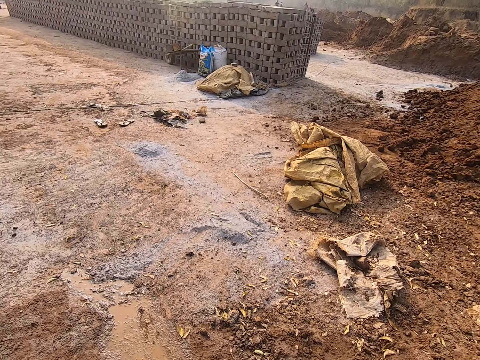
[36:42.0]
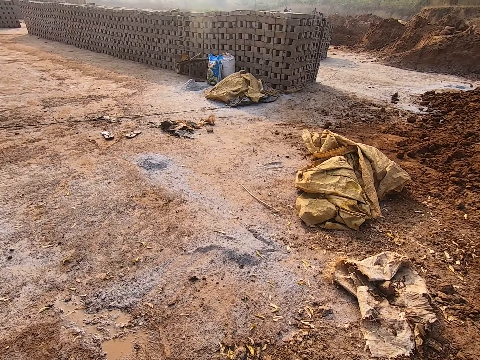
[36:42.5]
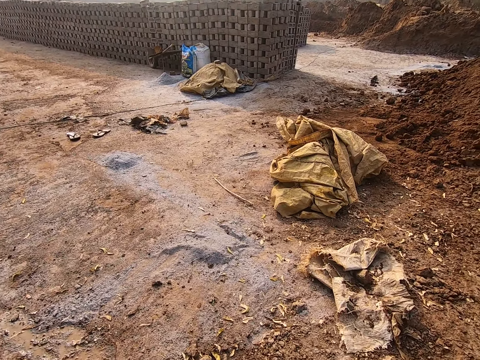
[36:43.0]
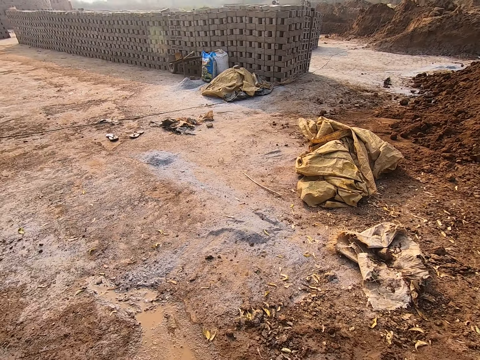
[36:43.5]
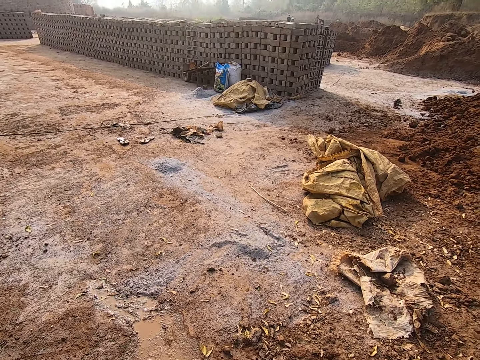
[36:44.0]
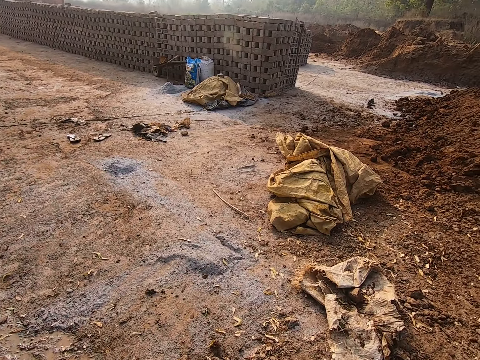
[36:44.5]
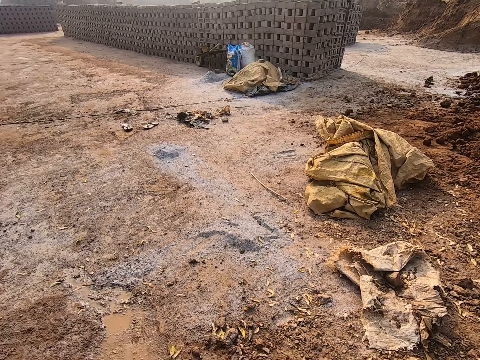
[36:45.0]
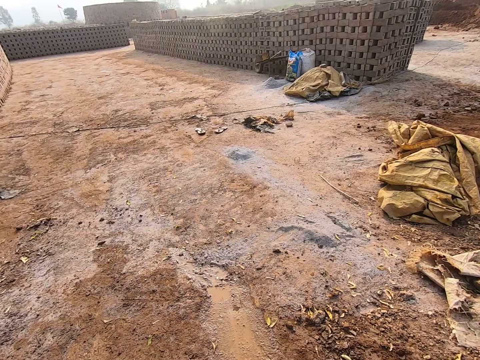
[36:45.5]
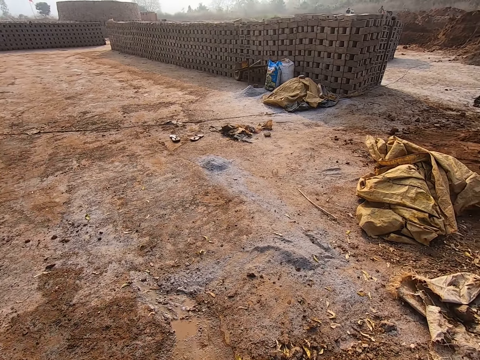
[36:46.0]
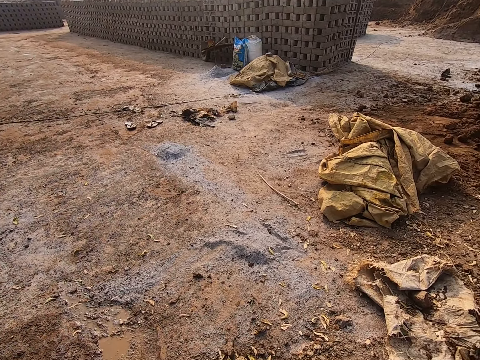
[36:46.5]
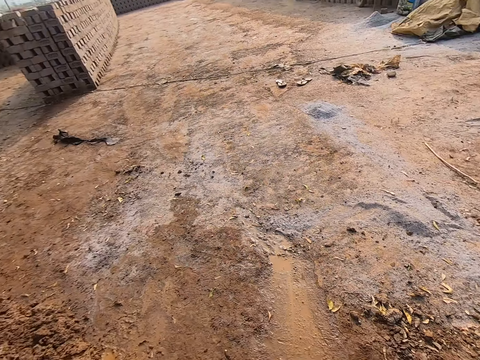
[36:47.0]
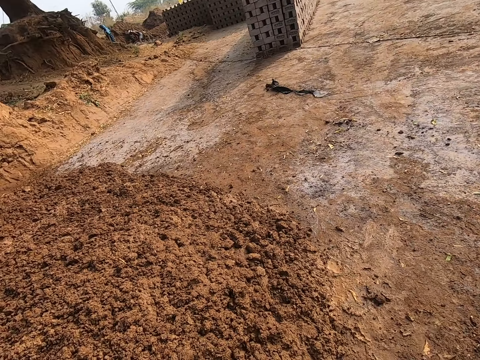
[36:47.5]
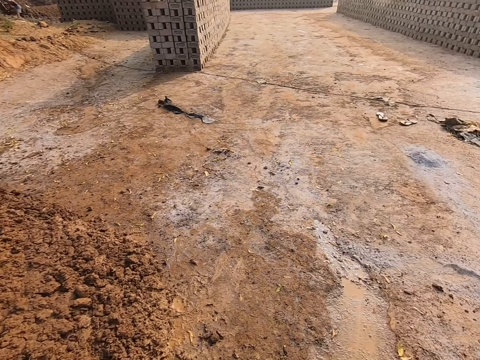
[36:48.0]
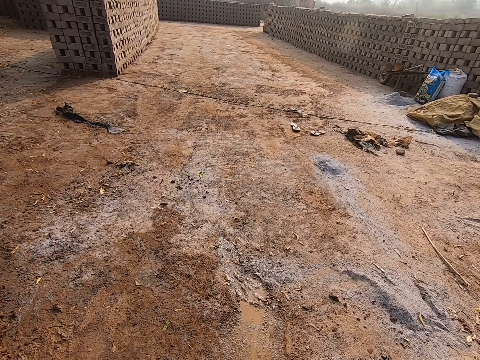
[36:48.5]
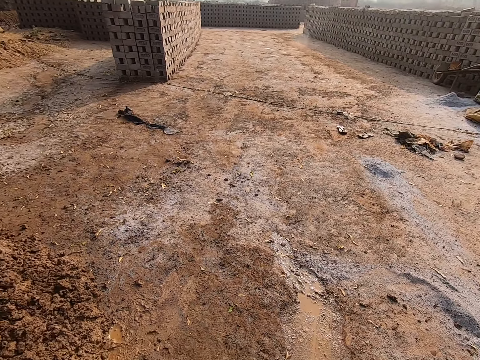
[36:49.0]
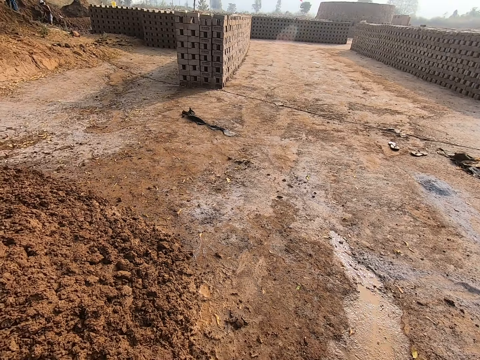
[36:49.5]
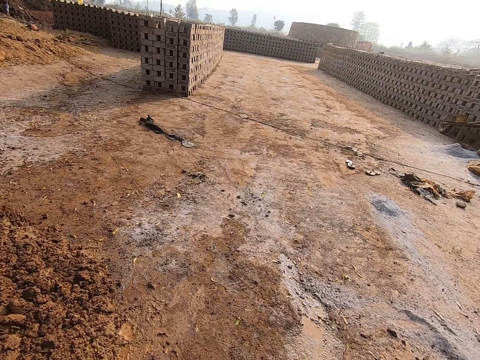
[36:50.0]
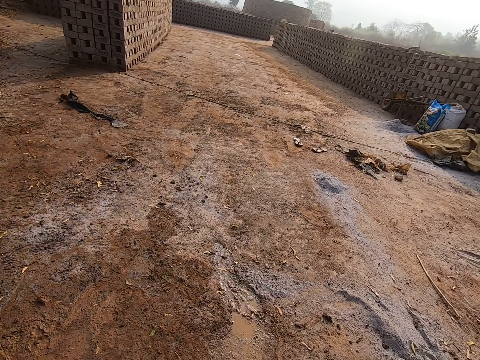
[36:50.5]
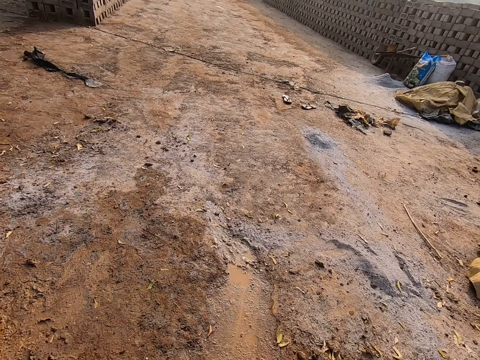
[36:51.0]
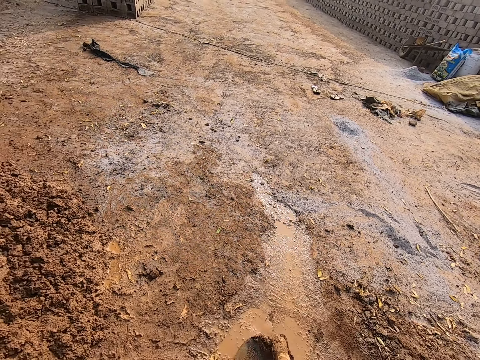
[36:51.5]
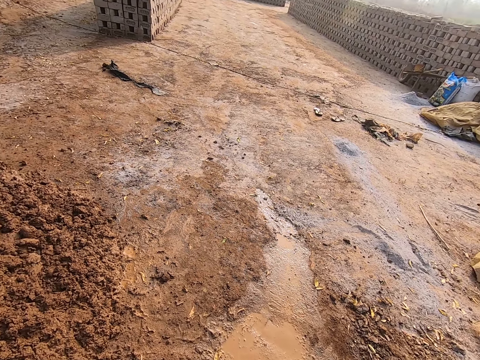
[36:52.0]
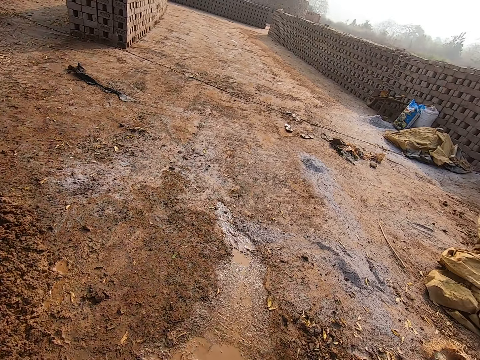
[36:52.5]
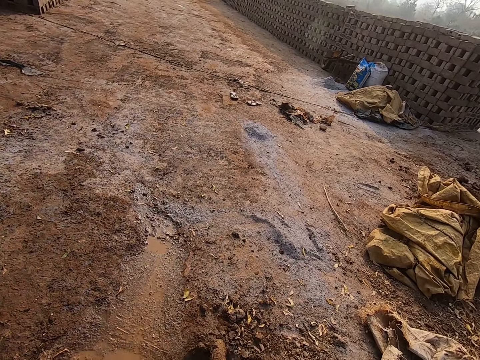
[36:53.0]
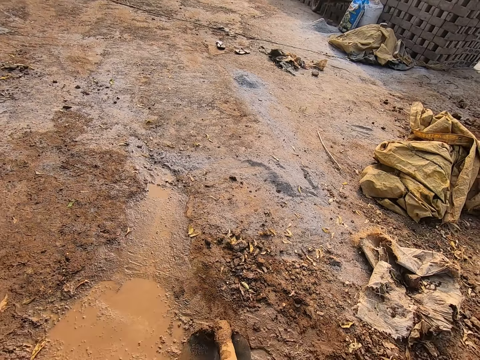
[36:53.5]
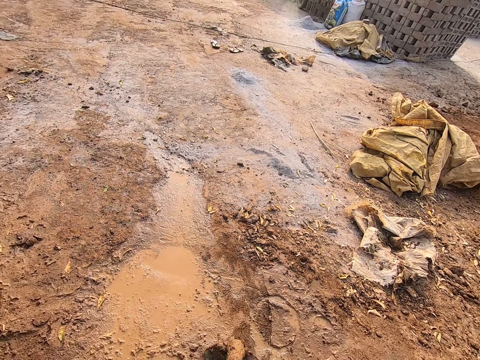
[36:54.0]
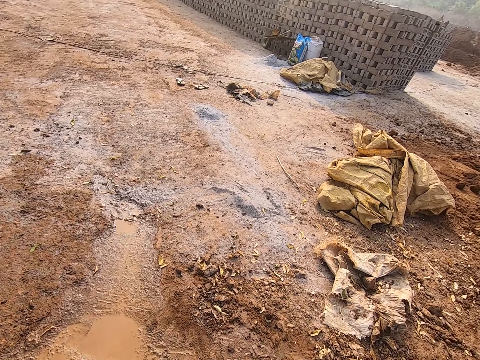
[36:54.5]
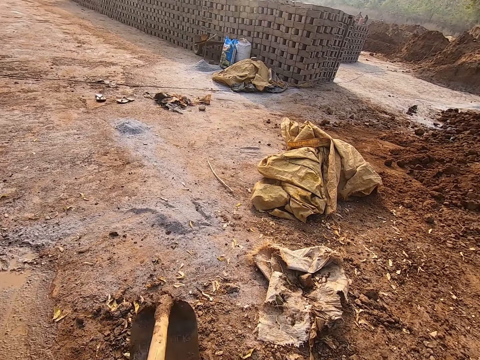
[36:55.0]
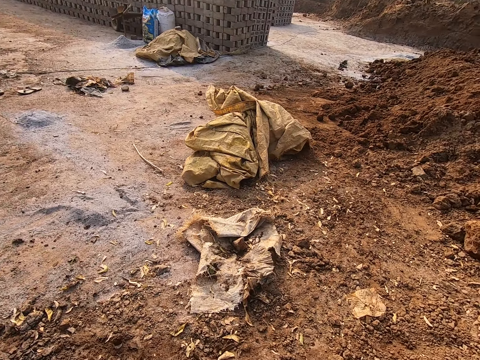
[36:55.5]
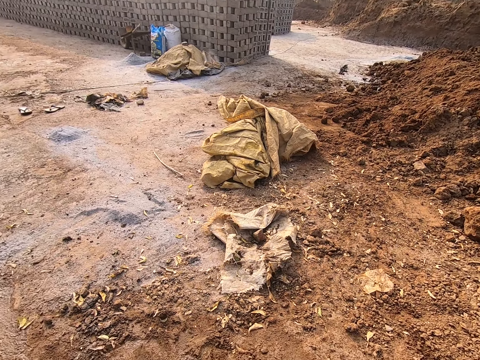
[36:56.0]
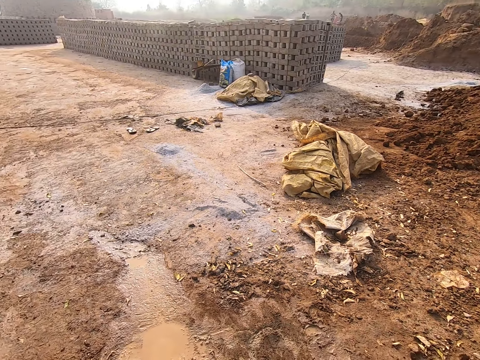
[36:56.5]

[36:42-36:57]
The camera wearer collects sand with a shovel.

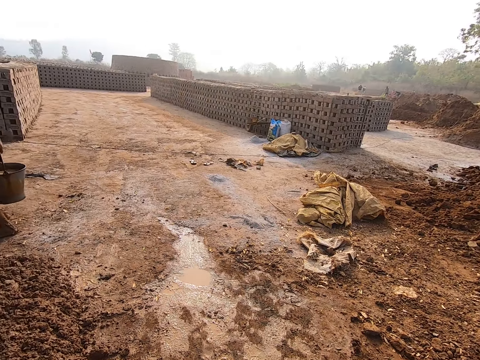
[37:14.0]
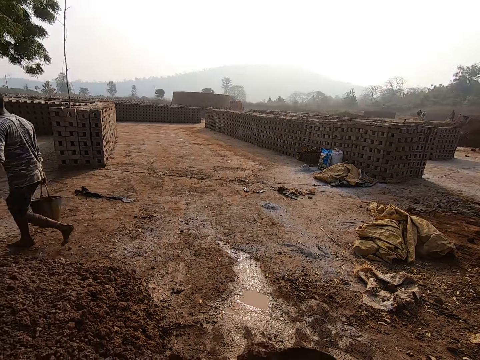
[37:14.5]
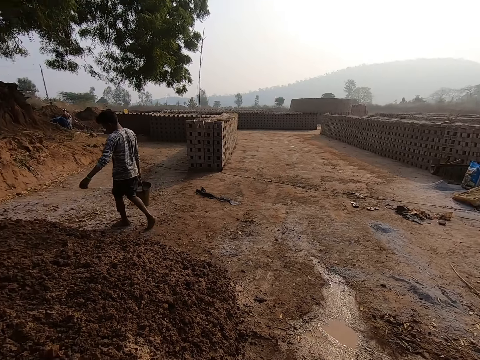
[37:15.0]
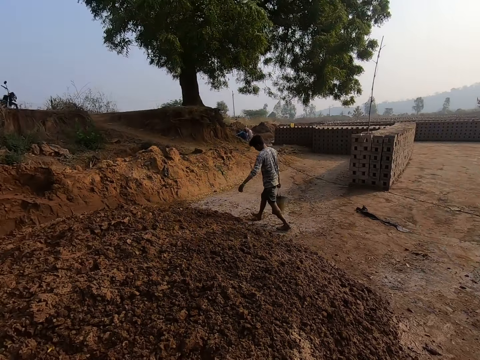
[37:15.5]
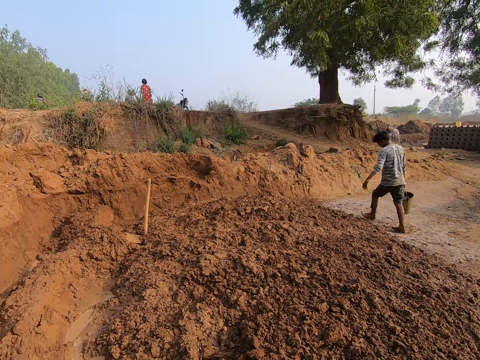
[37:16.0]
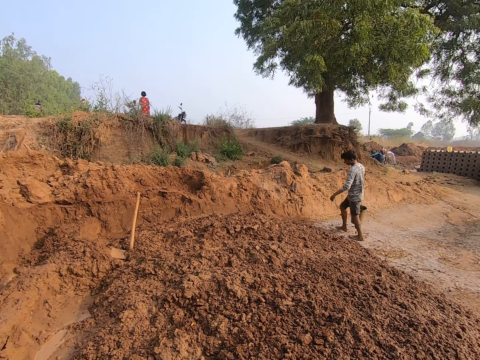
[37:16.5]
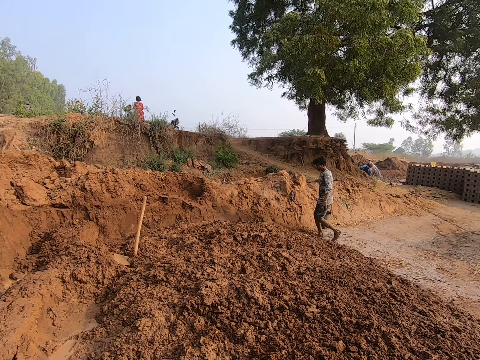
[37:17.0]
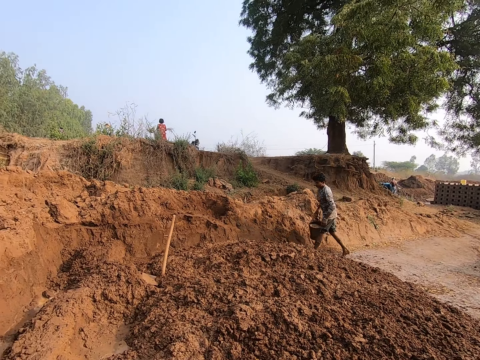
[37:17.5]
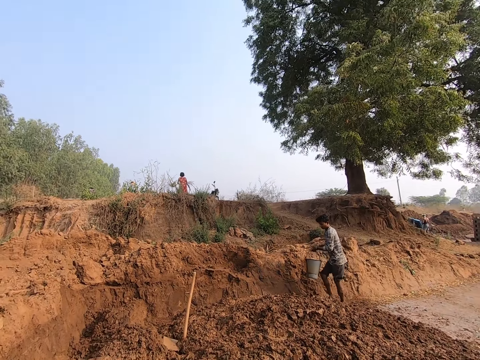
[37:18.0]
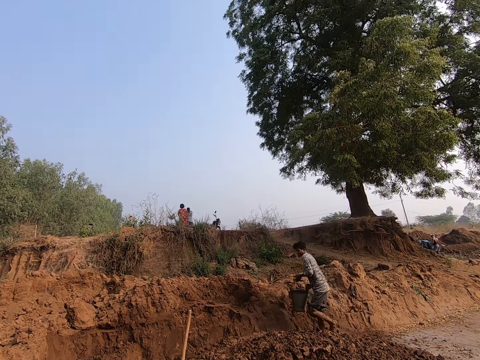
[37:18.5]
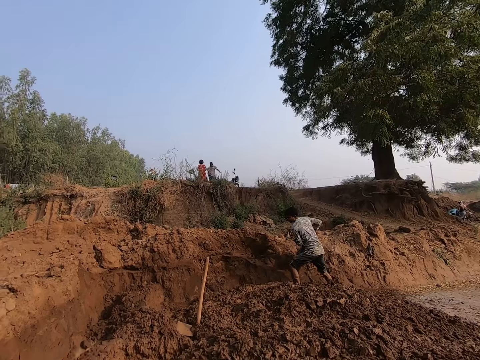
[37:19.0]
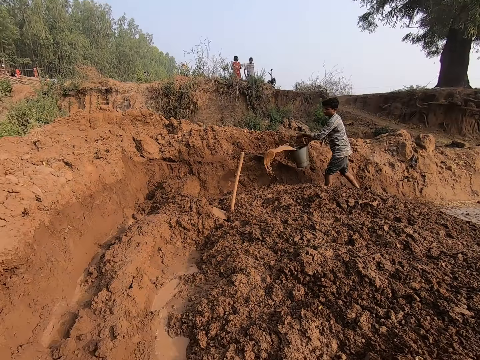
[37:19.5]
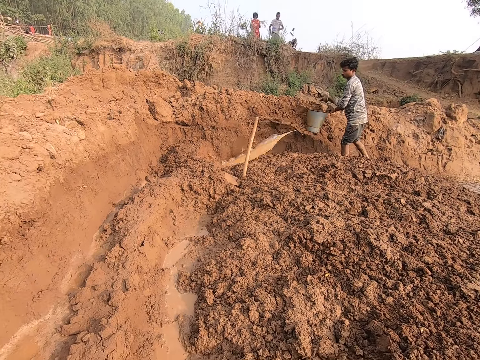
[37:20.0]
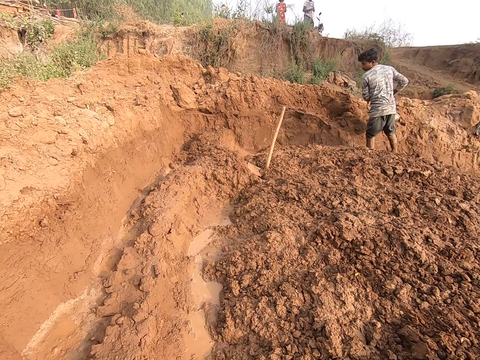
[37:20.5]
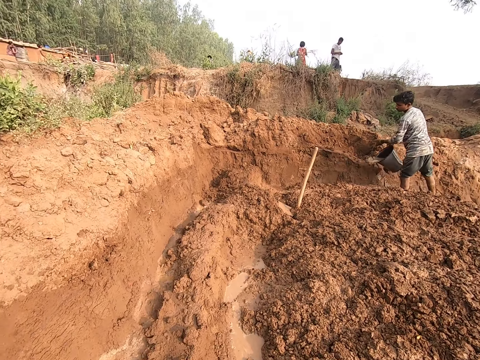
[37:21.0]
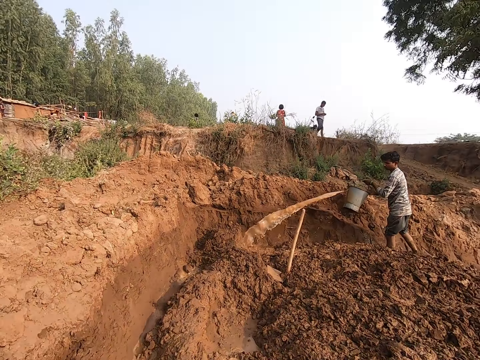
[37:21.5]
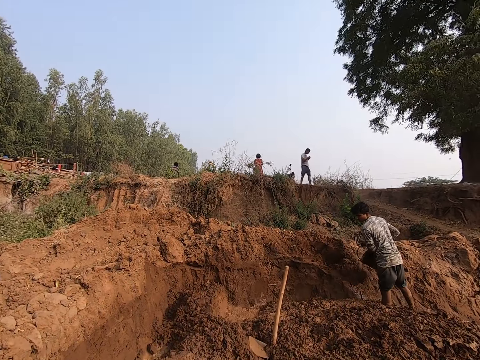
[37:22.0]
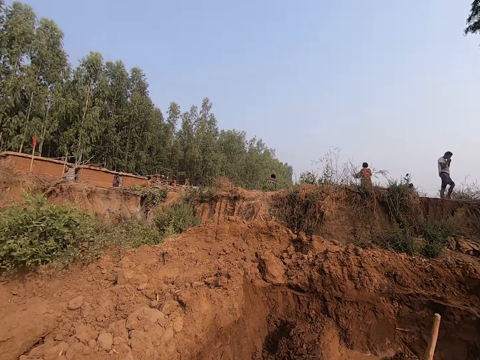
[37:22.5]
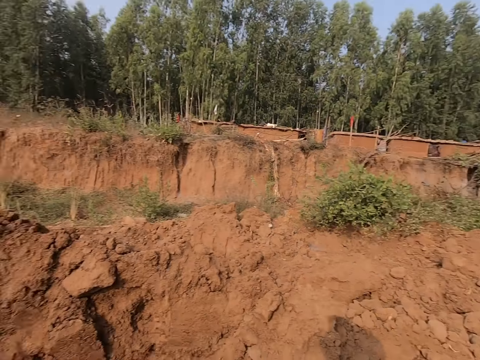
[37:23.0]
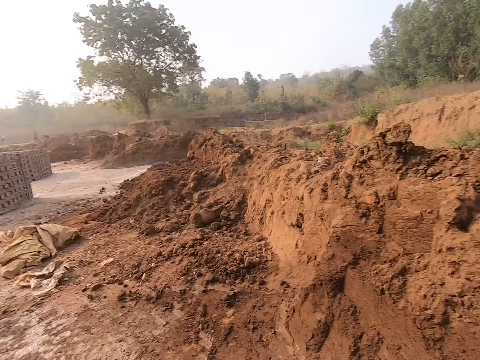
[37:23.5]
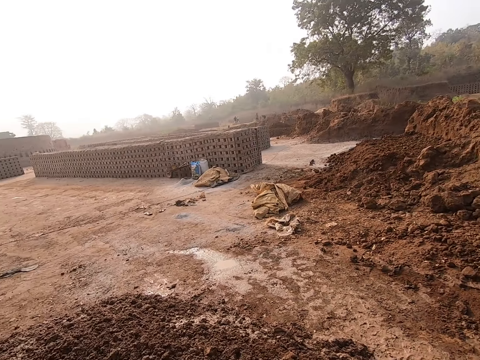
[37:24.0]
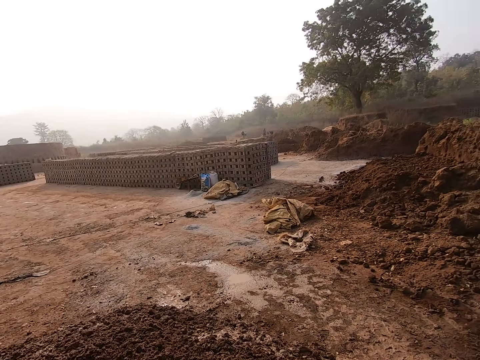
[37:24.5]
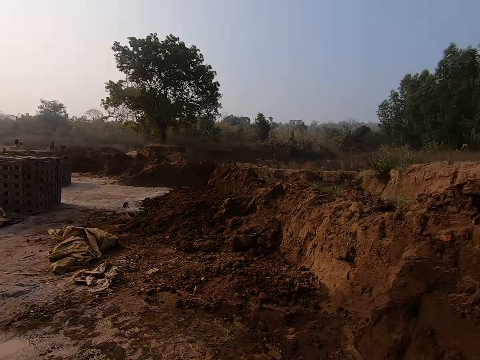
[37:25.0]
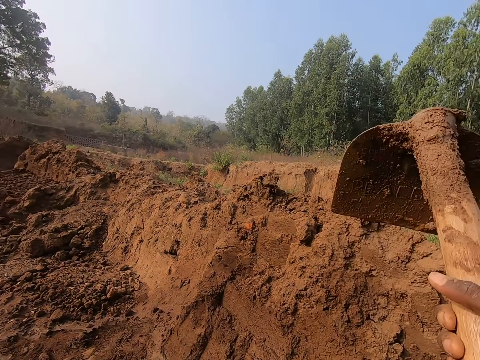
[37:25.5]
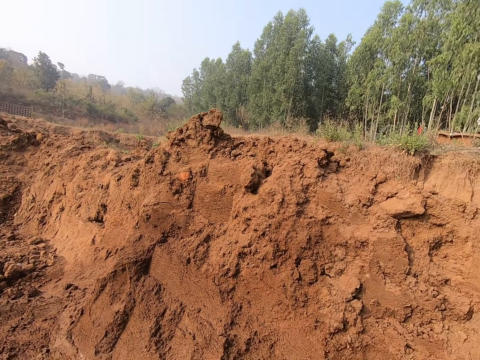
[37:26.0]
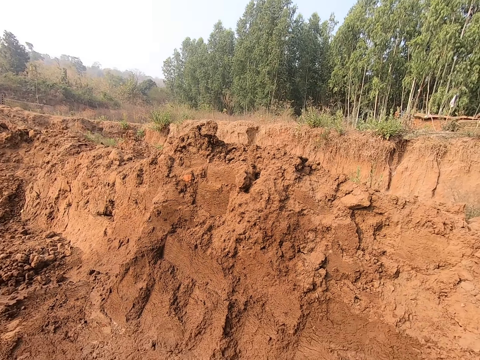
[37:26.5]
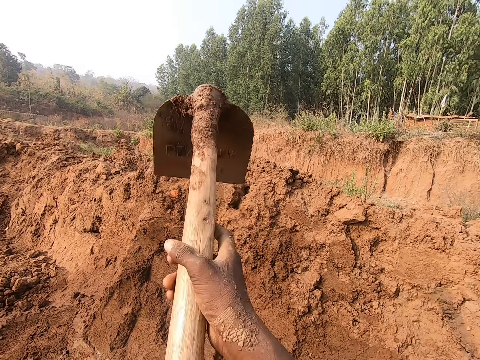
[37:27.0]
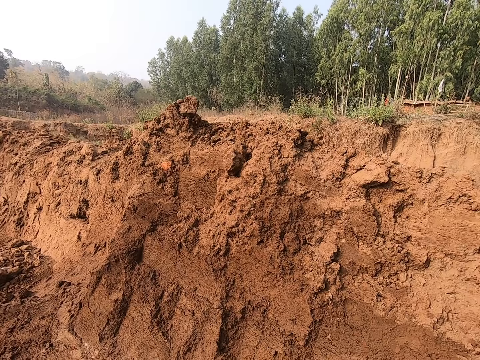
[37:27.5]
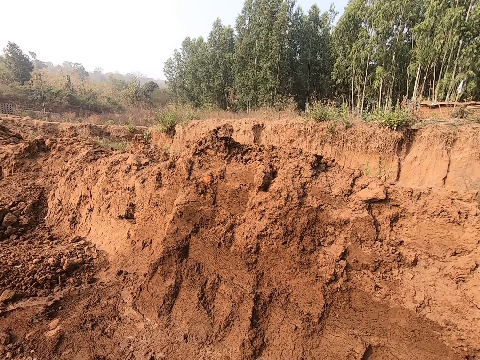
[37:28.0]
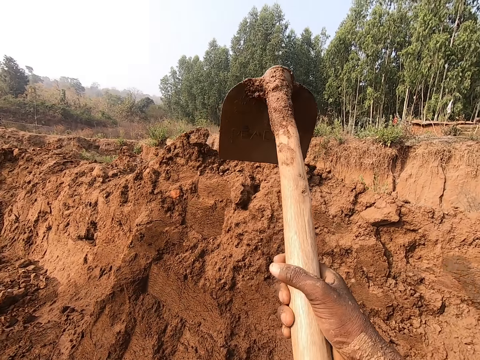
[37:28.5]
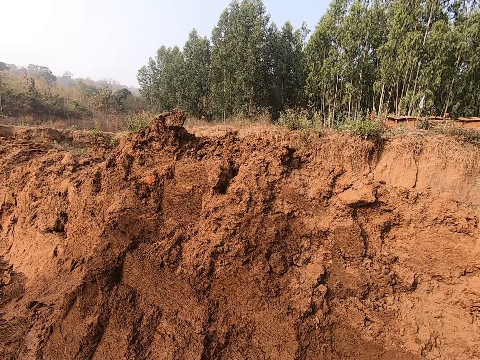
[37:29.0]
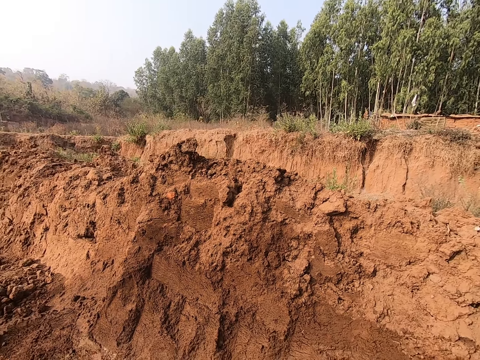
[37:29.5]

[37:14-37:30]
The camera wearer looks at a man. The man pours water from a bucket in both hands to the ground. The camera wearer digs the ground with a hoe or shovel in both hands.
